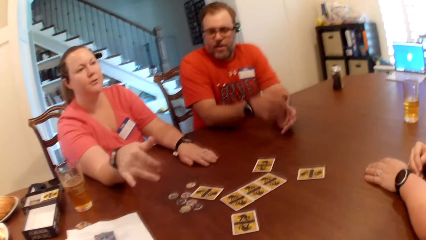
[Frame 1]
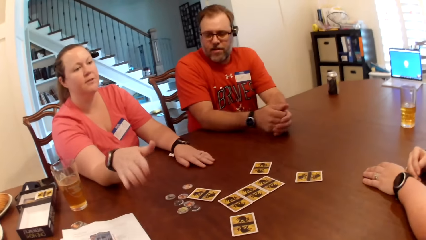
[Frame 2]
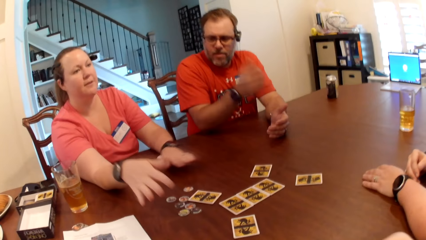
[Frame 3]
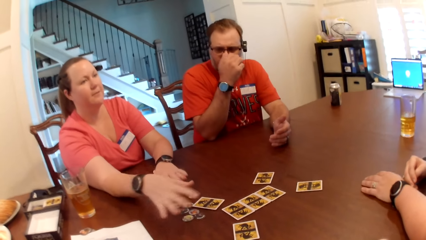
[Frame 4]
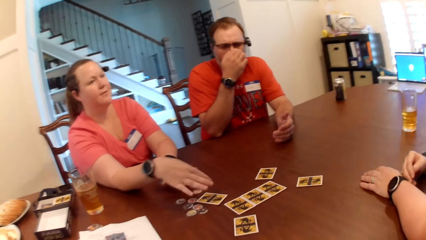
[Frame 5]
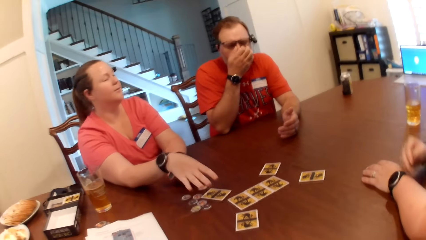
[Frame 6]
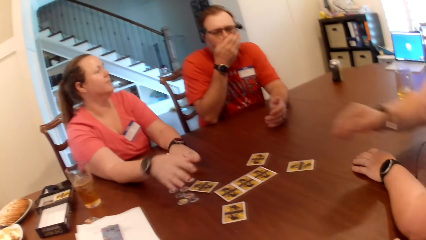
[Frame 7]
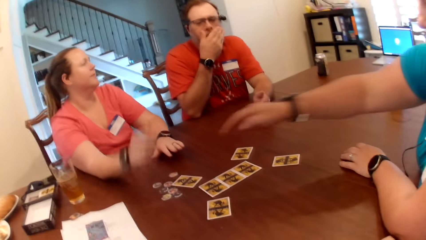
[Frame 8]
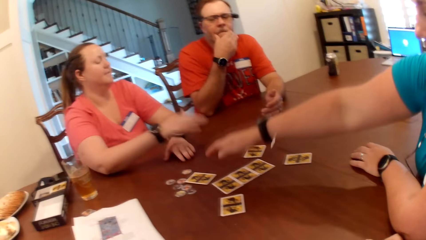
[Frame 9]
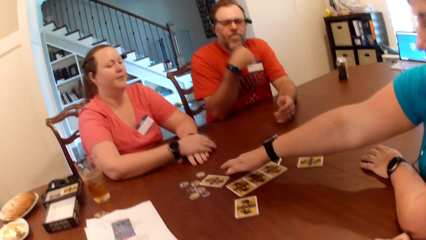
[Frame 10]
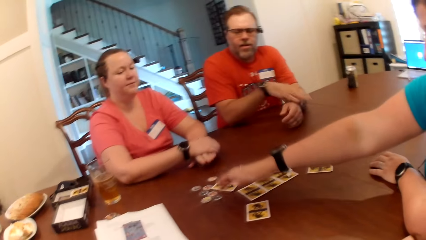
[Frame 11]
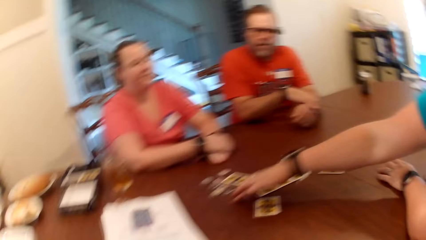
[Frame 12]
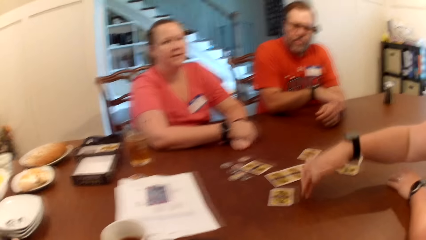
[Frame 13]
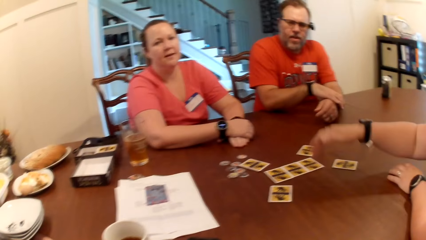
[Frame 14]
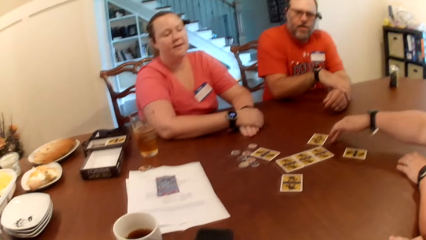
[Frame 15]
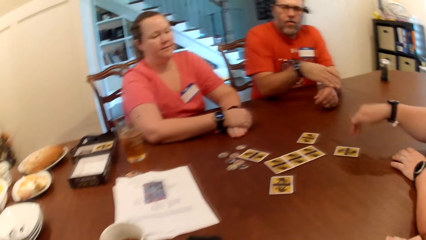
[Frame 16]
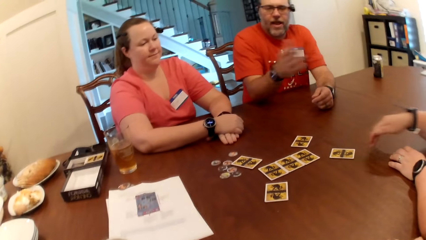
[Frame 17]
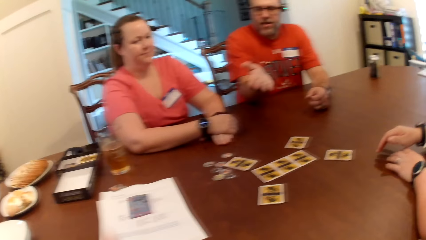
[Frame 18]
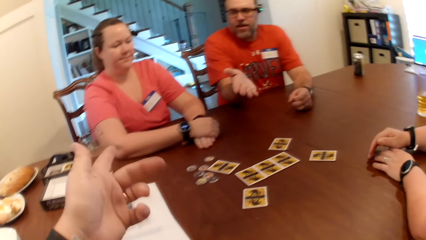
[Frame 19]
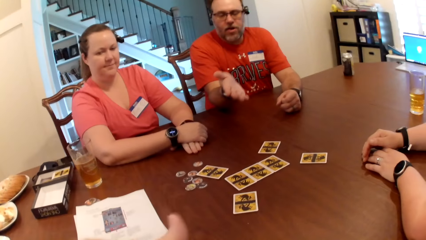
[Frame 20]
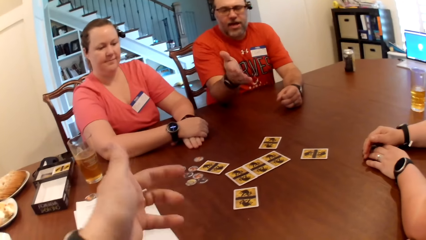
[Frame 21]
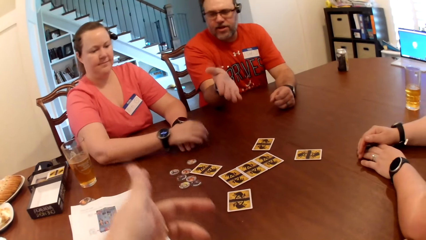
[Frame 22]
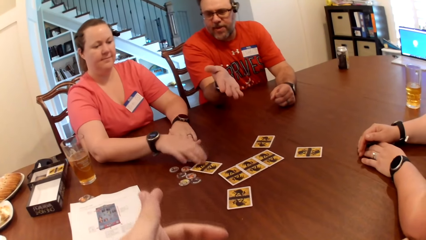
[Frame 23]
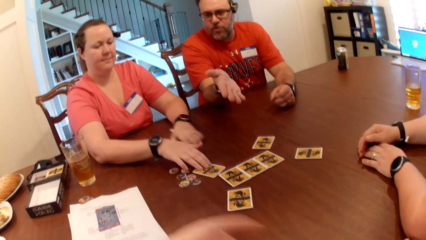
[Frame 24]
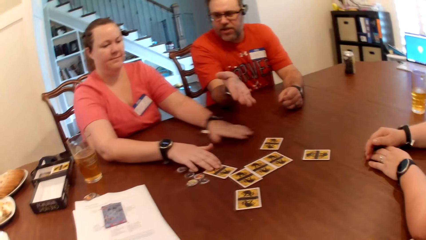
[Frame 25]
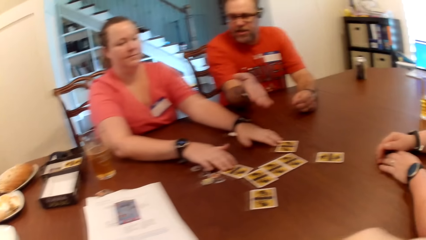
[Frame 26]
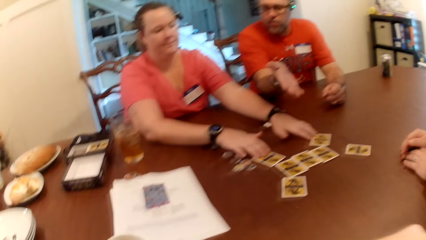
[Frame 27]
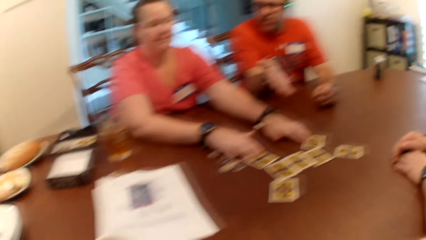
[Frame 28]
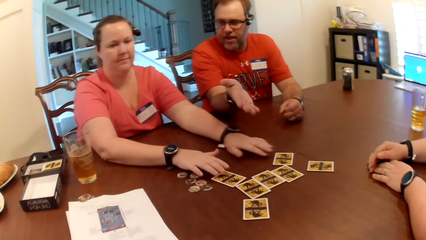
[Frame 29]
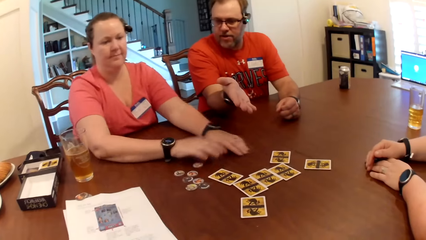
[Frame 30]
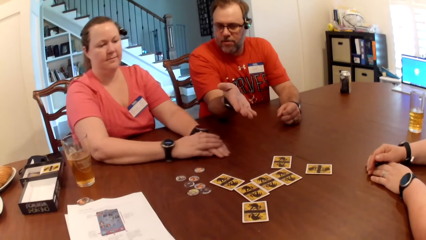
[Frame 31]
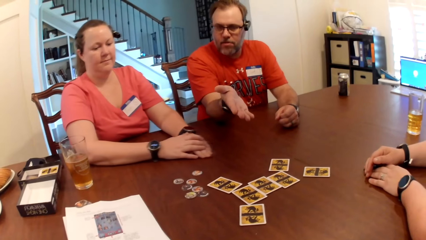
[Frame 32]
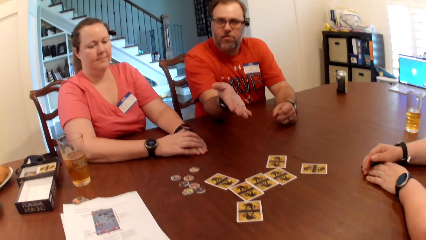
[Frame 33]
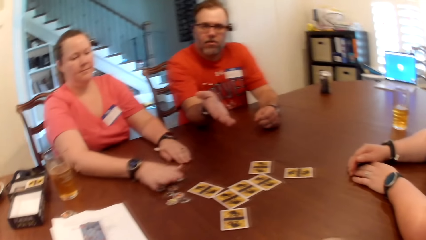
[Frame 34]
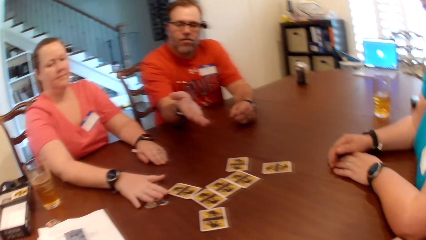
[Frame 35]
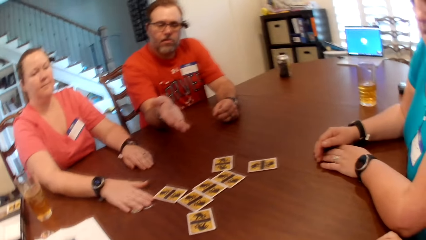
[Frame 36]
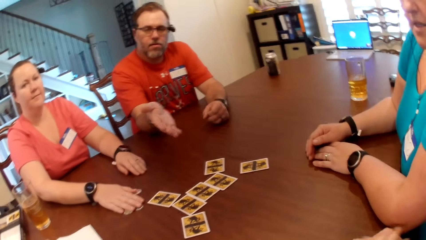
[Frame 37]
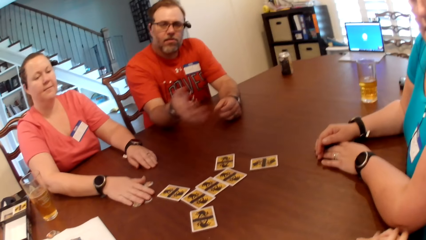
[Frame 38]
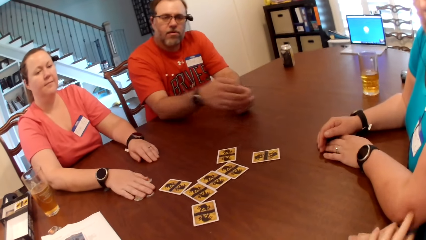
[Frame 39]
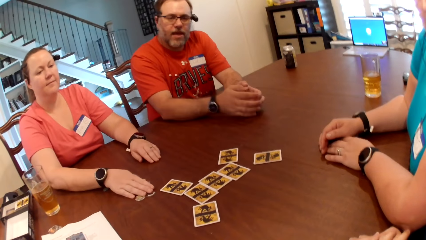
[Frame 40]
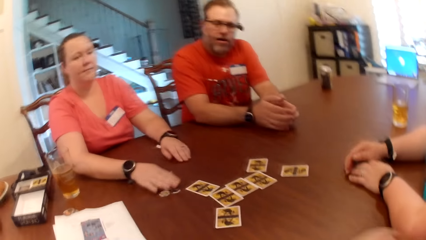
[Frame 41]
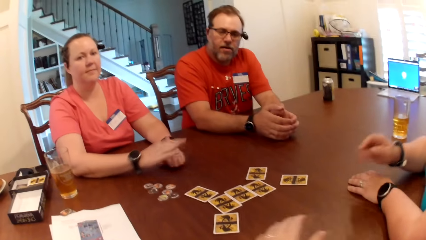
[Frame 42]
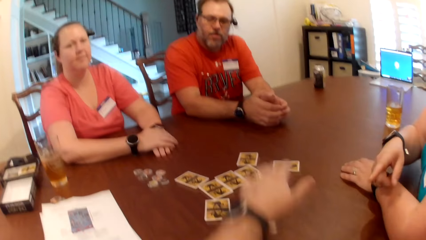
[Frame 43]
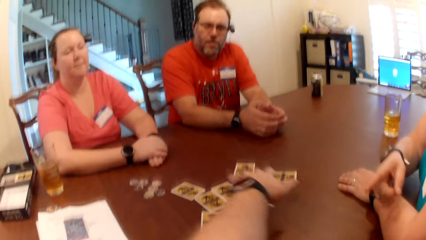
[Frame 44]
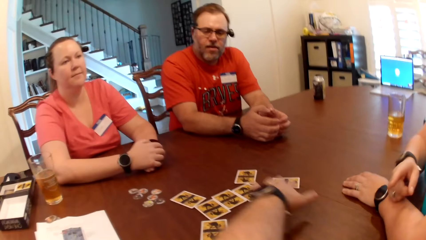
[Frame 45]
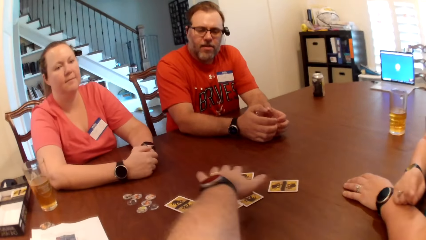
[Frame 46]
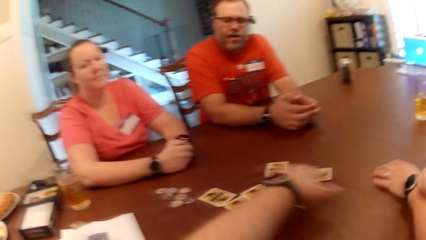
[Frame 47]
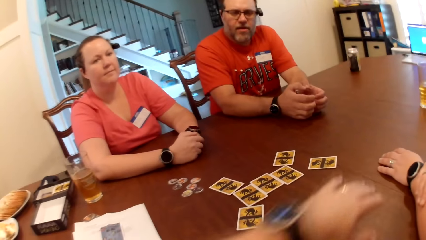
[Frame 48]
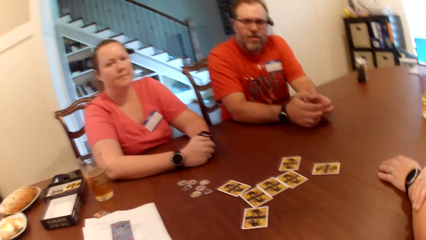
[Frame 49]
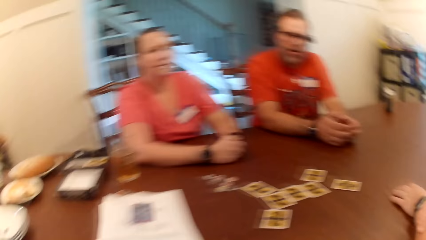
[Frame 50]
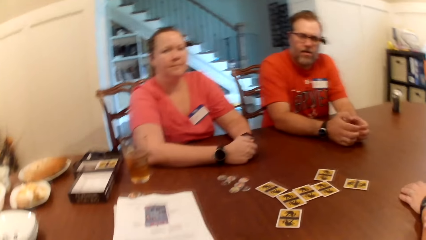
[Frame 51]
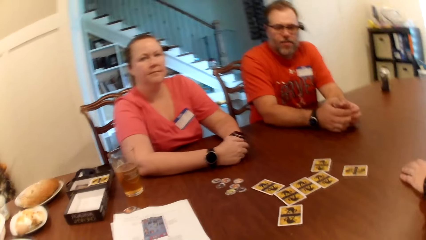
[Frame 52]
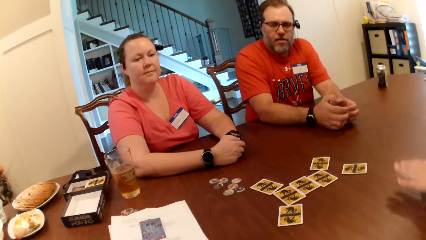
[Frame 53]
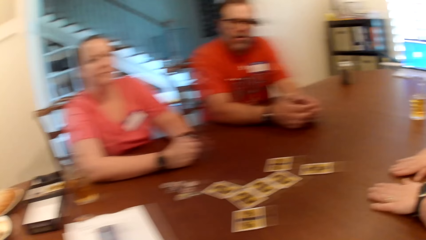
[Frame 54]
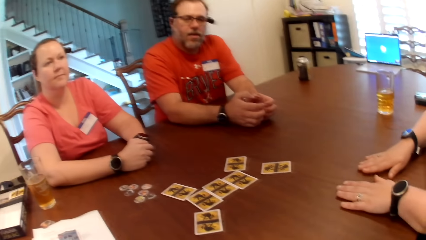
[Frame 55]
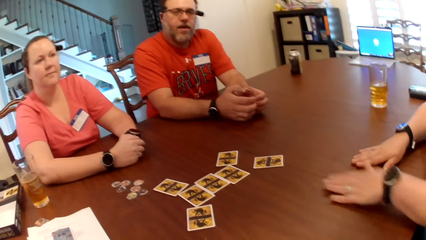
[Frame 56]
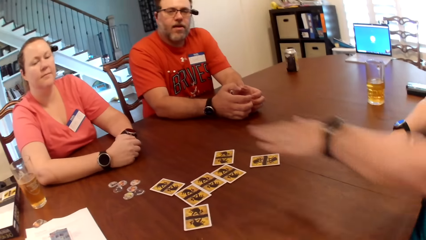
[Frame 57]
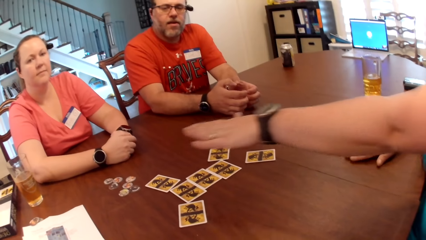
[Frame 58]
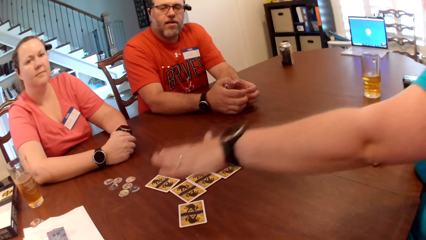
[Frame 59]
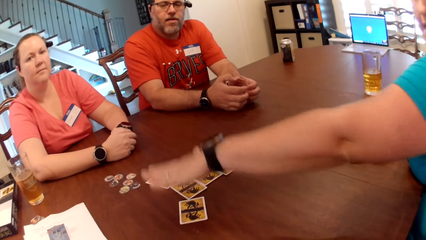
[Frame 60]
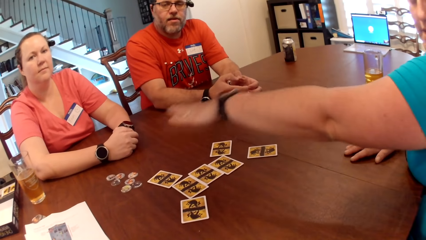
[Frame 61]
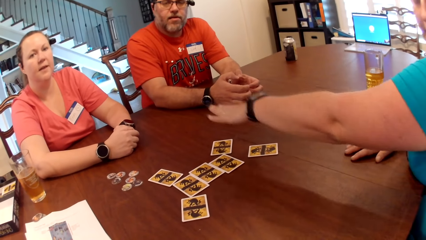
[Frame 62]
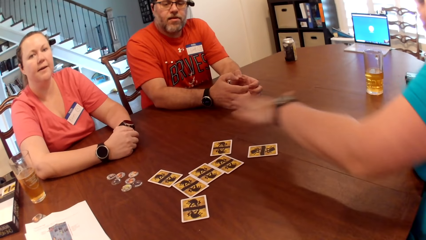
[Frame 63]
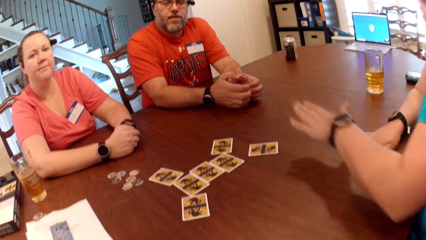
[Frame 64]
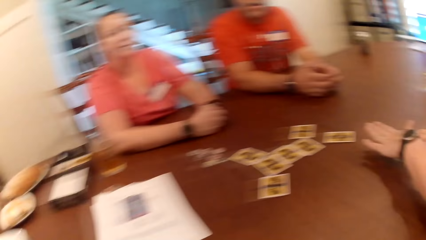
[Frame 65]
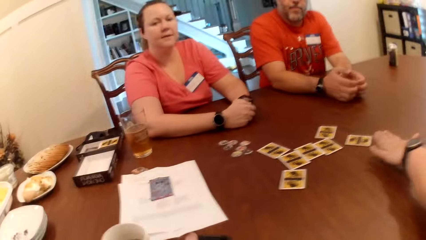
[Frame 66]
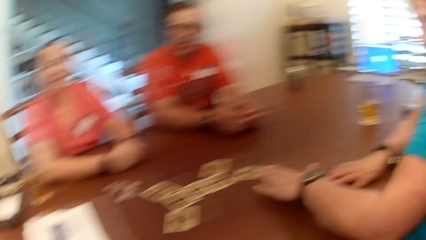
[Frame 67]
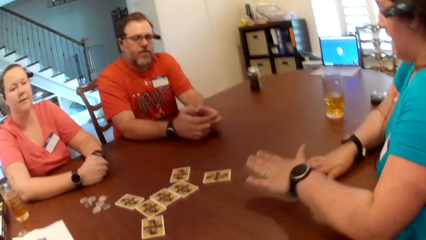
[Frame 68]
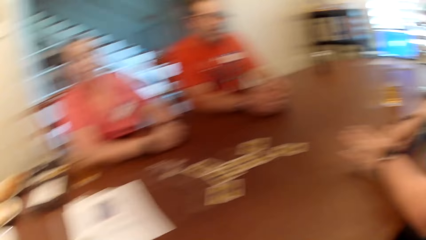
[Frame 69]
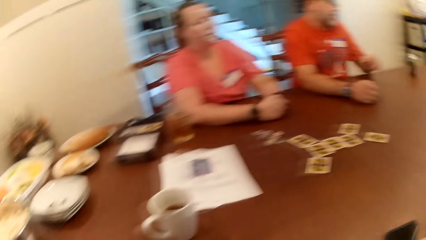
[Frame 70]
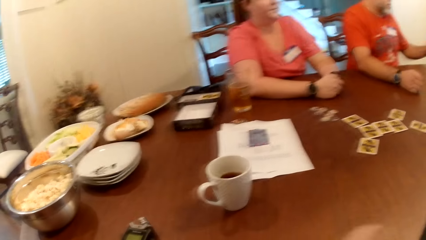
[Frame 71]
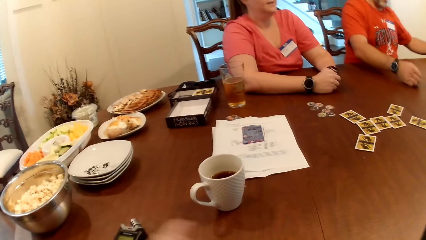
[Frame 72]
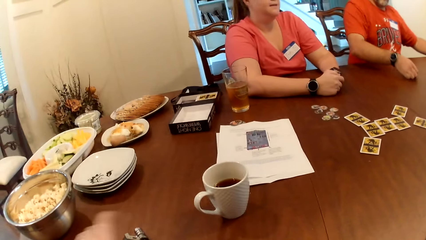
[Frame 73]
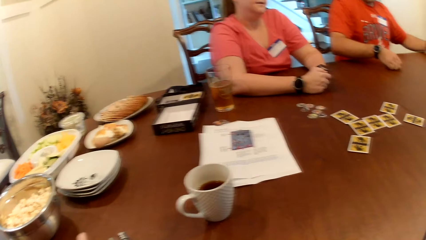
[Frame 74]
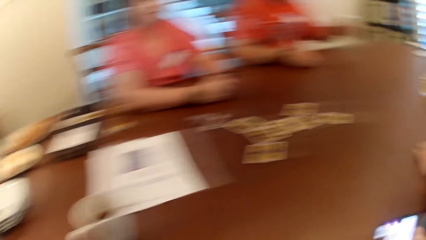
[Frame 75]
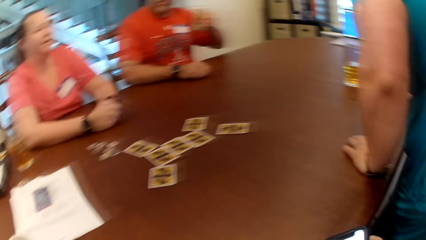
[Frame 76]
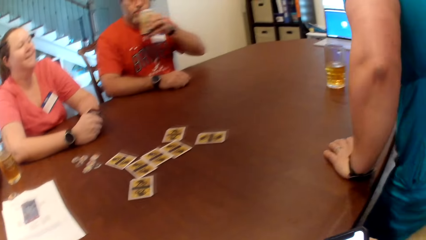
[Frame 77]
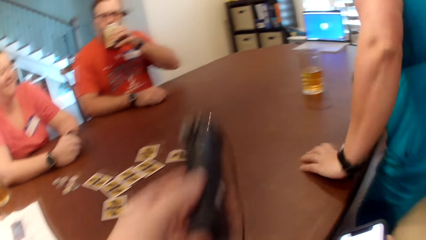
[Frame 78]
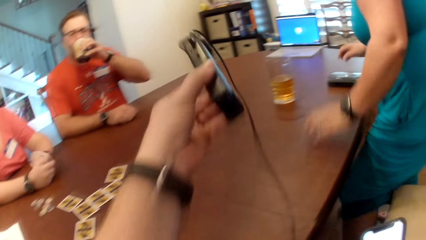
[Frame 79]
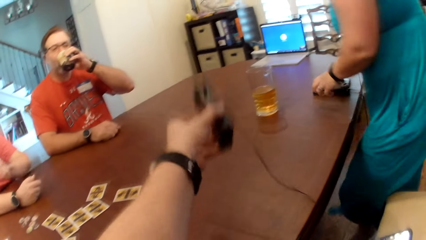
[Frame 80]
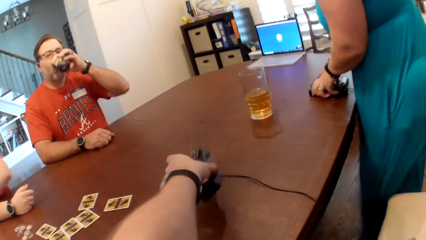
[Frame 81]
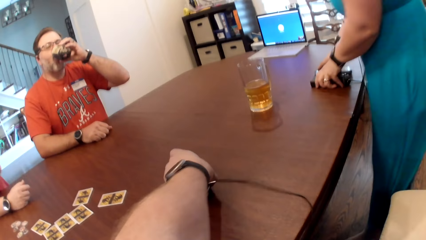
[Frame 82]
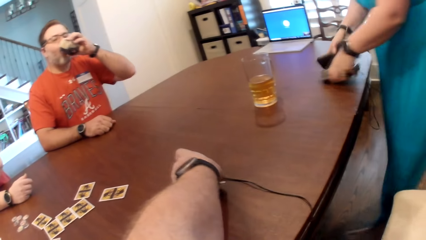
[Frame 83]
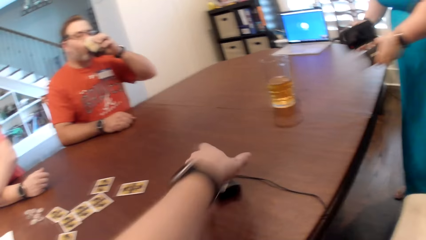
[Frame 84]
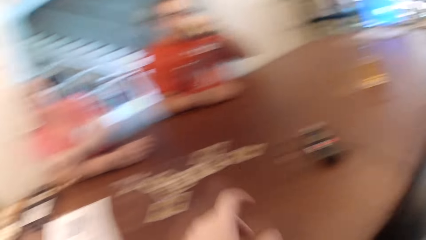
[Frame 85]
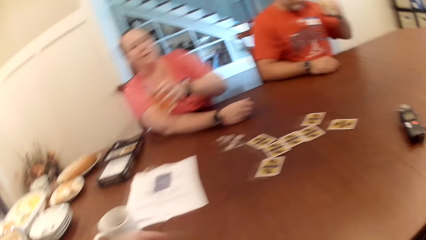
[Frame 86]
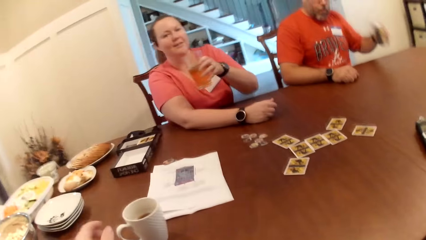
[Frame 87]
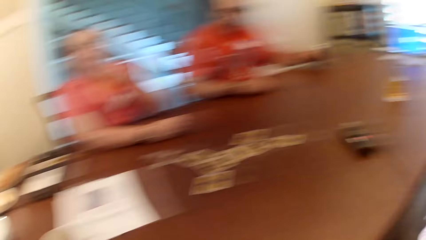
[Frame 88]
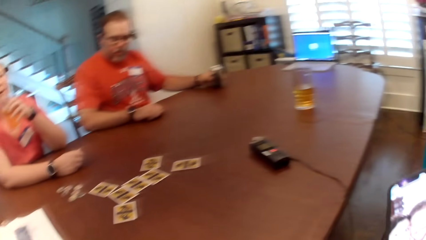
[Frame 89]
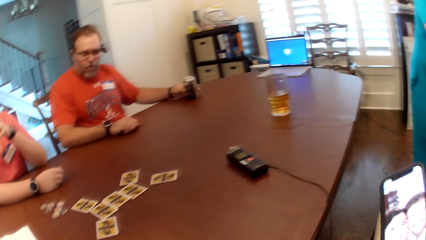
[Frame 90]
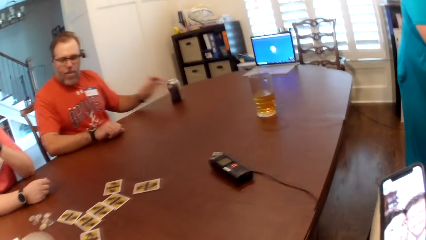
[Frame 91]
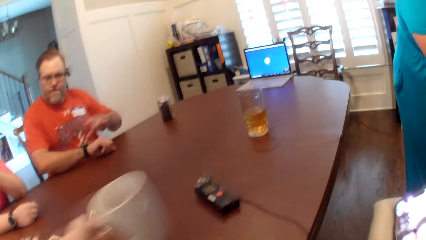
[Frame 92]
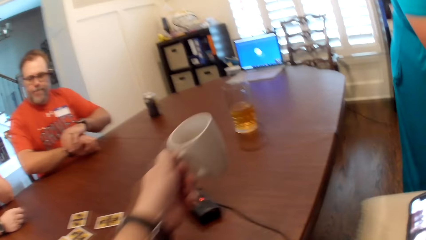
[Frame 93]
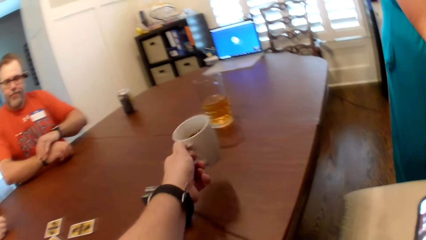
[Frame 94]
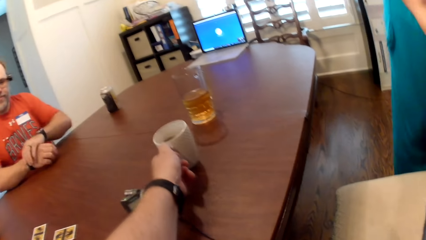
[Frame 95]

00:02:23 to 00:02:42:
The woman removes her right hand from the table and places her right hand on the table. Another woman moves the card on the table with both hands and moves the tokens on the table with her right hand. The camera wearer removes his left hand from the table. The first woman removes her left hand from the table and places her left hand on the table. The camera wearer picks up a phone from the table. A man picks up a can of soda on the table with his left hand. The camera wearer picks up a dictaphone from the table with his left hand. The man drinks from the can of soda with his left hand. The first woman picks up two phones on the table with both hands. The camera wearer drops the dictaphone on the table with his left hand. The other woman picks up a glass cup from the table with her left hand. The camera wearer picks up a white cup from the table with his left hand. The man drops the can of soda on the table with his left hand. The other woman drinks iced tea from the glass cup with her left hand.
